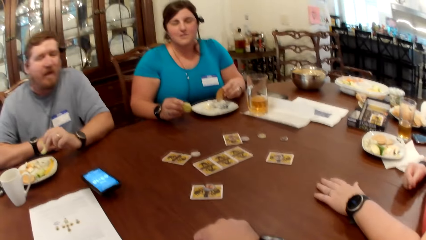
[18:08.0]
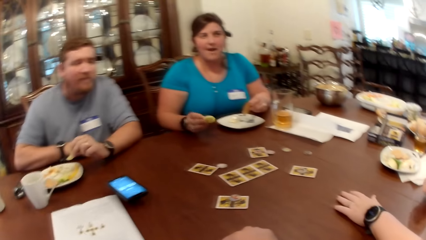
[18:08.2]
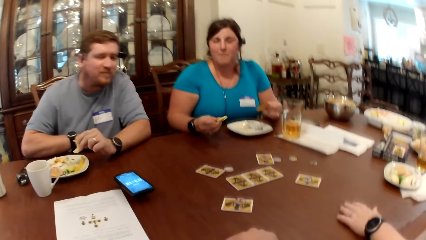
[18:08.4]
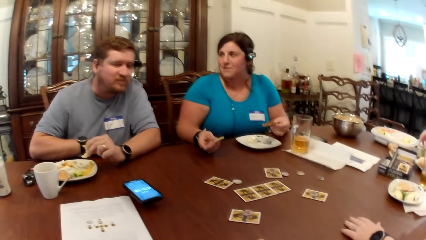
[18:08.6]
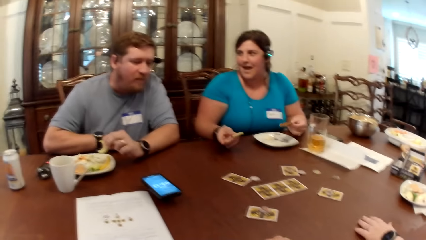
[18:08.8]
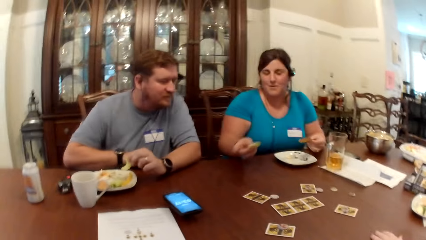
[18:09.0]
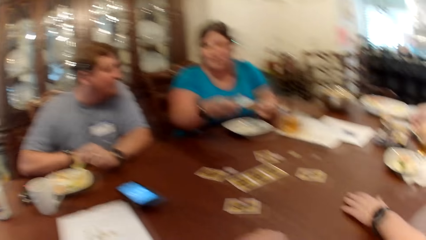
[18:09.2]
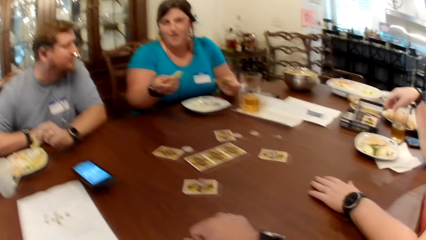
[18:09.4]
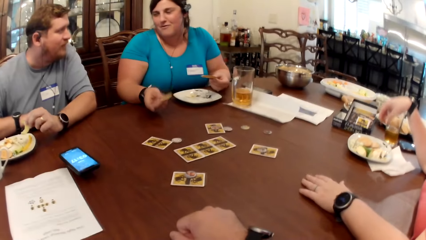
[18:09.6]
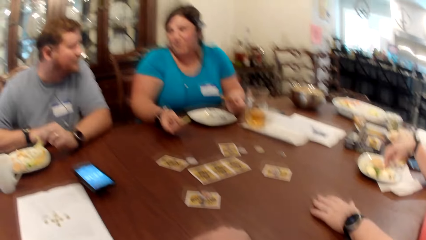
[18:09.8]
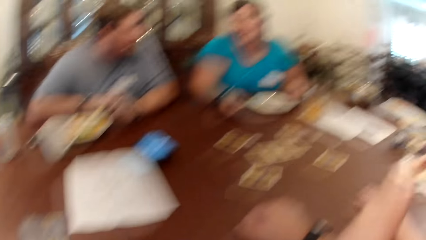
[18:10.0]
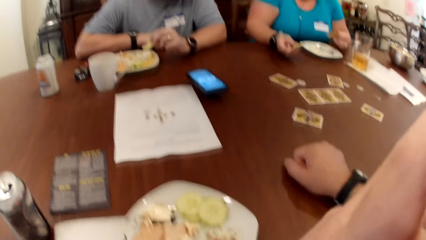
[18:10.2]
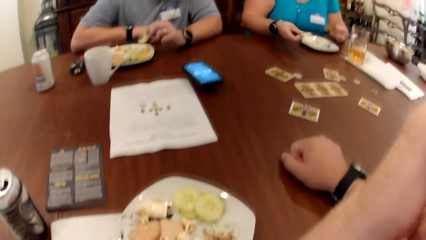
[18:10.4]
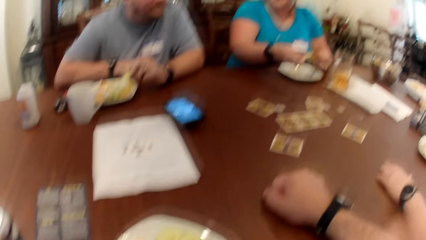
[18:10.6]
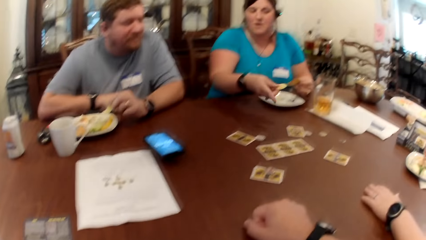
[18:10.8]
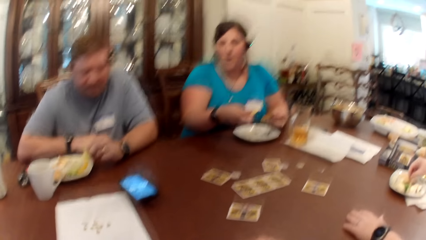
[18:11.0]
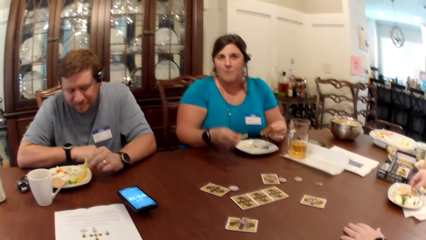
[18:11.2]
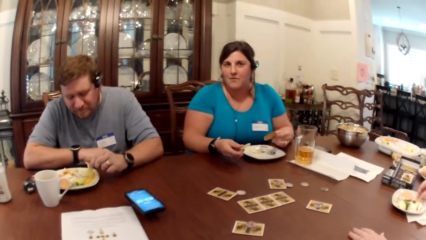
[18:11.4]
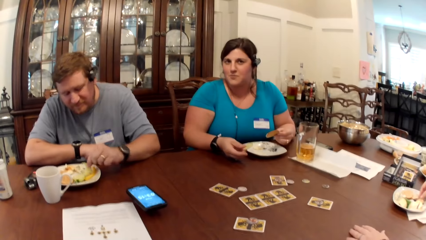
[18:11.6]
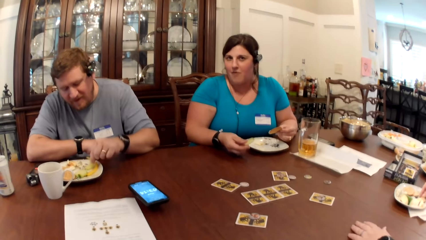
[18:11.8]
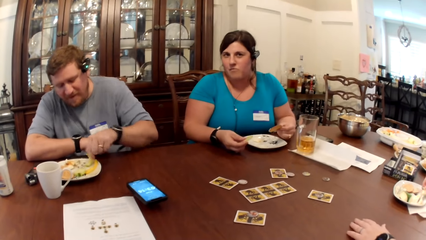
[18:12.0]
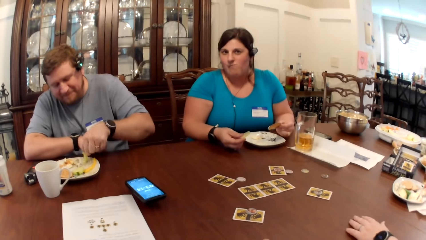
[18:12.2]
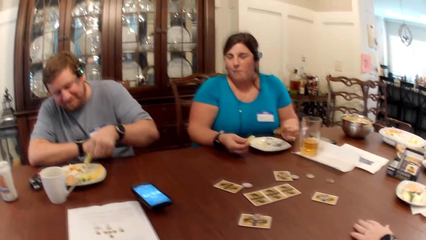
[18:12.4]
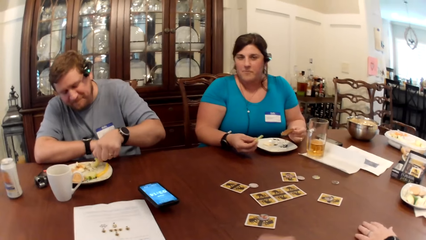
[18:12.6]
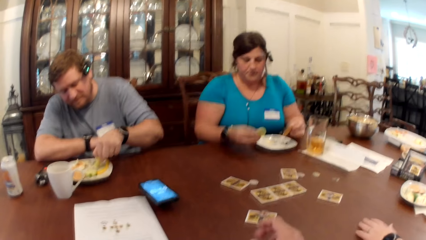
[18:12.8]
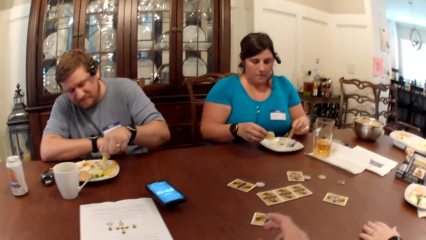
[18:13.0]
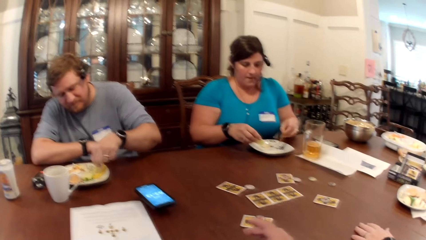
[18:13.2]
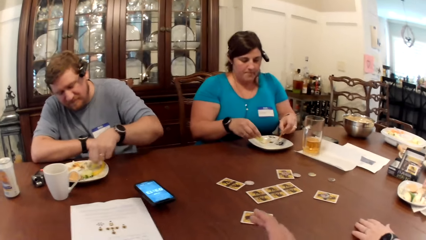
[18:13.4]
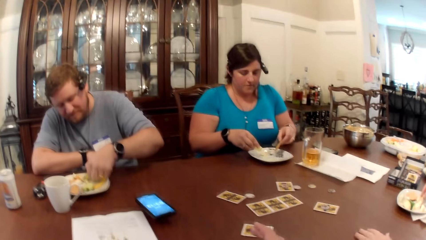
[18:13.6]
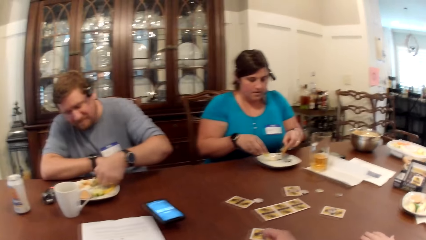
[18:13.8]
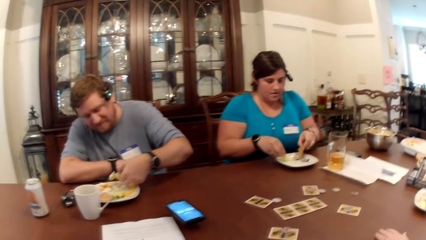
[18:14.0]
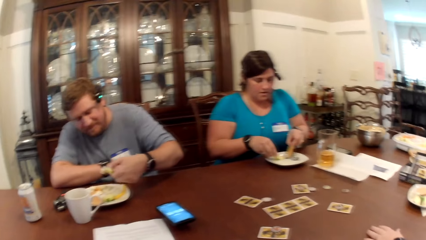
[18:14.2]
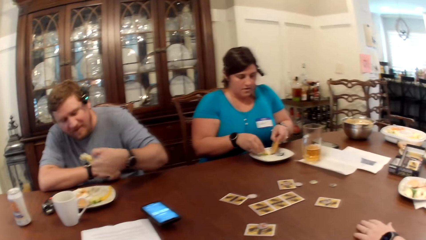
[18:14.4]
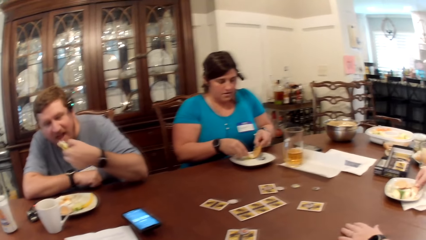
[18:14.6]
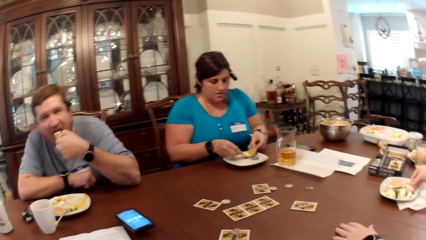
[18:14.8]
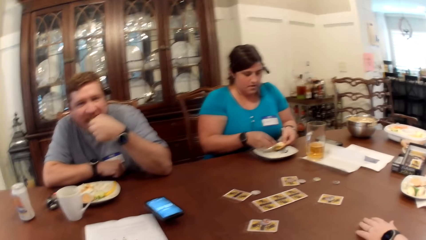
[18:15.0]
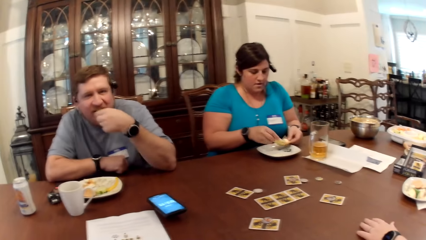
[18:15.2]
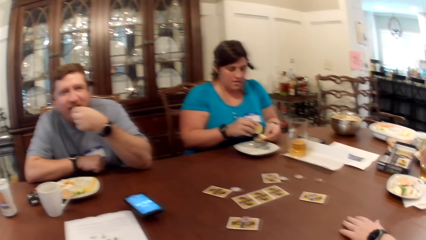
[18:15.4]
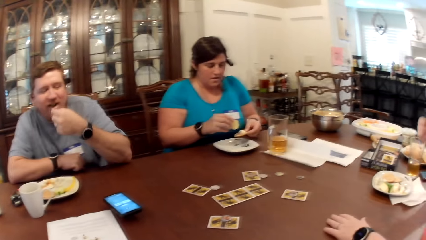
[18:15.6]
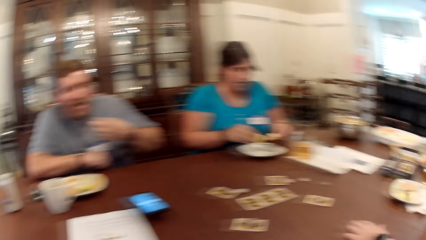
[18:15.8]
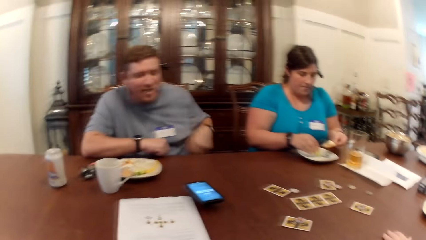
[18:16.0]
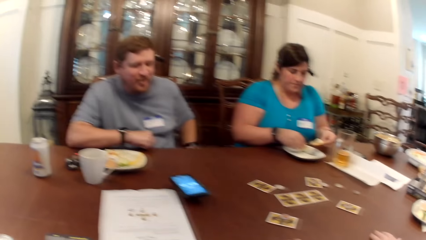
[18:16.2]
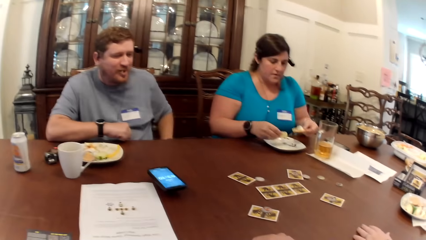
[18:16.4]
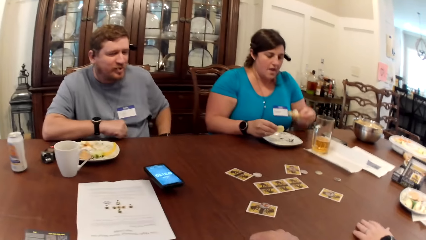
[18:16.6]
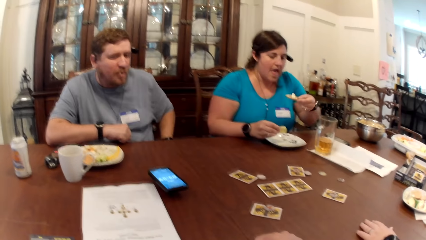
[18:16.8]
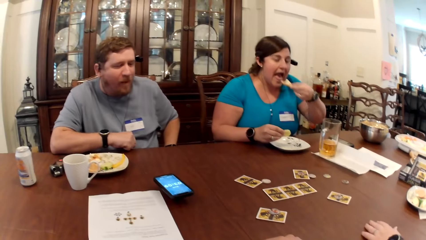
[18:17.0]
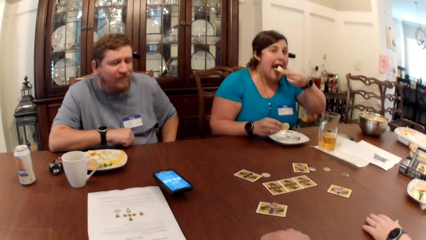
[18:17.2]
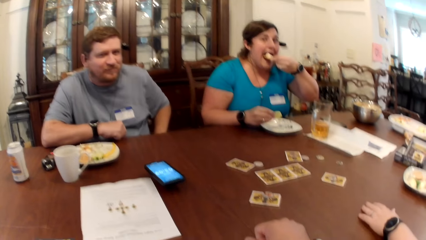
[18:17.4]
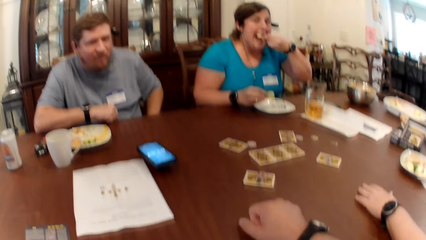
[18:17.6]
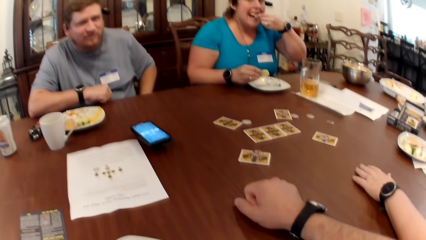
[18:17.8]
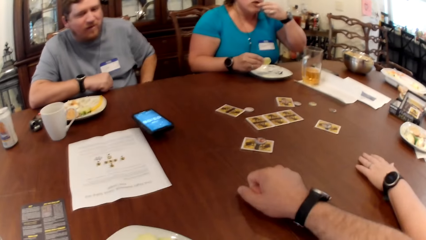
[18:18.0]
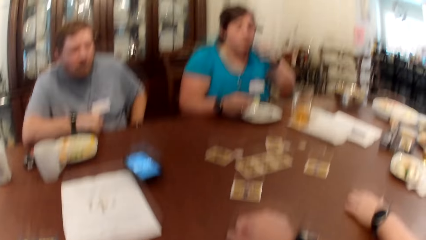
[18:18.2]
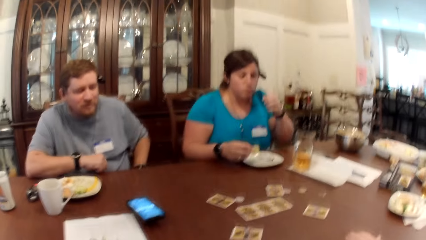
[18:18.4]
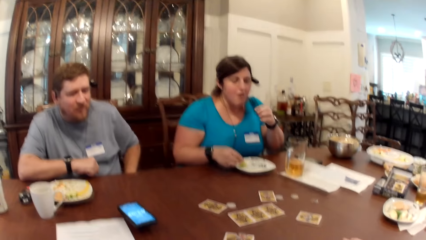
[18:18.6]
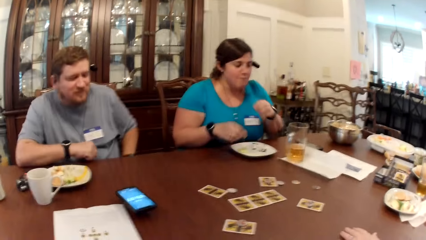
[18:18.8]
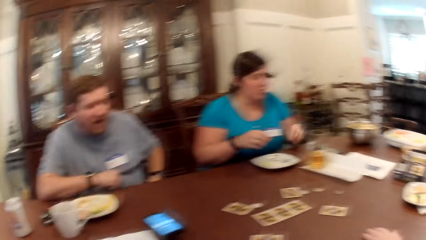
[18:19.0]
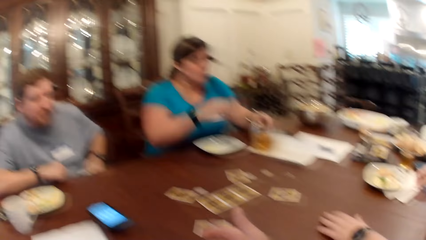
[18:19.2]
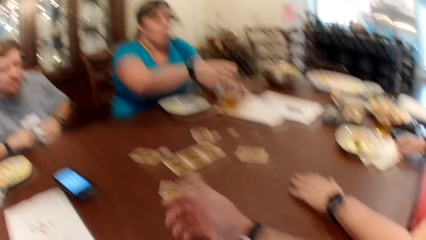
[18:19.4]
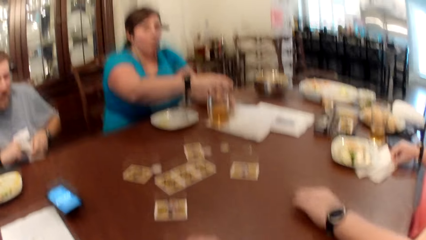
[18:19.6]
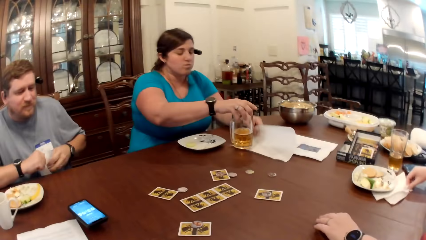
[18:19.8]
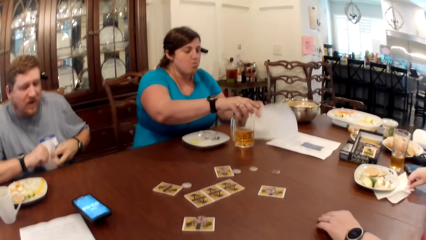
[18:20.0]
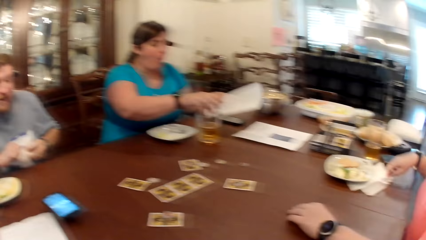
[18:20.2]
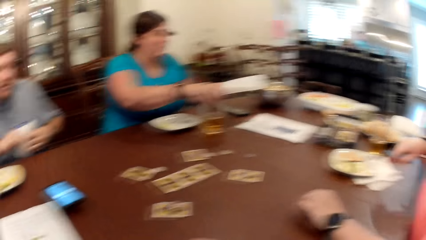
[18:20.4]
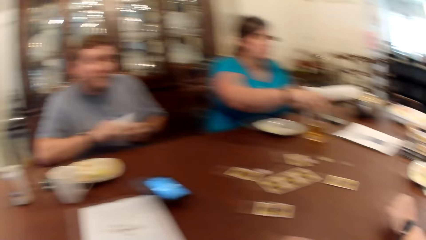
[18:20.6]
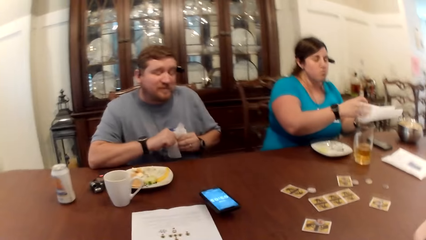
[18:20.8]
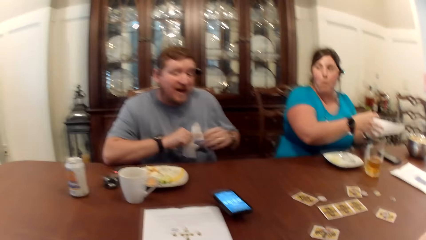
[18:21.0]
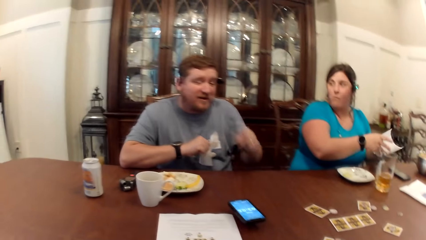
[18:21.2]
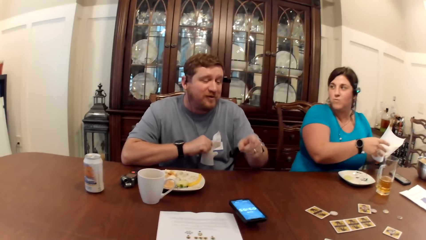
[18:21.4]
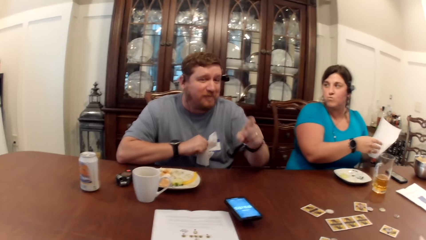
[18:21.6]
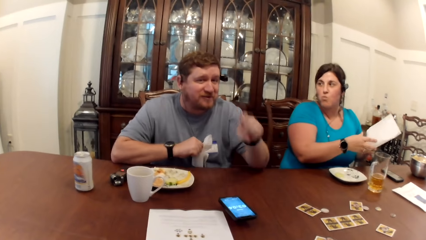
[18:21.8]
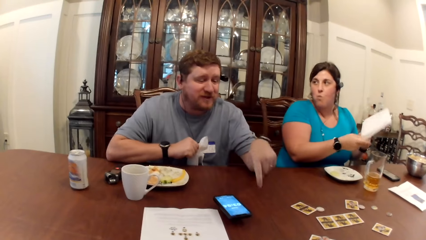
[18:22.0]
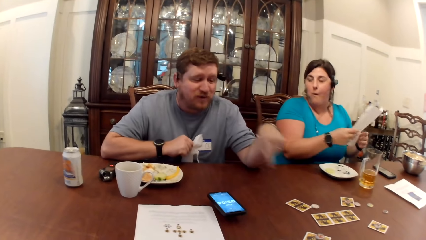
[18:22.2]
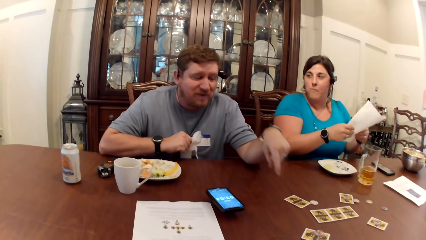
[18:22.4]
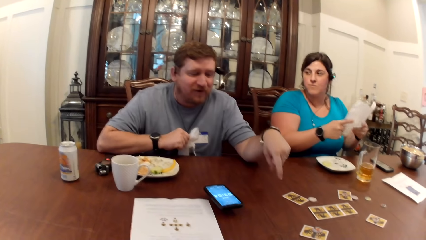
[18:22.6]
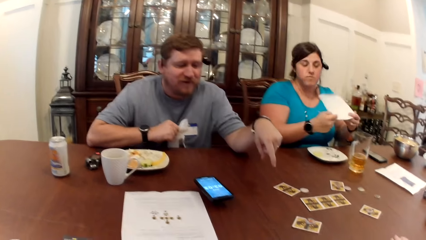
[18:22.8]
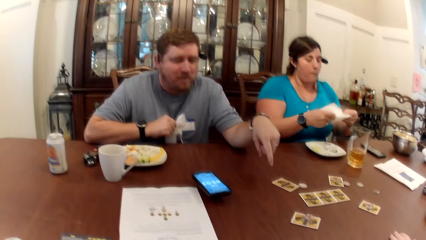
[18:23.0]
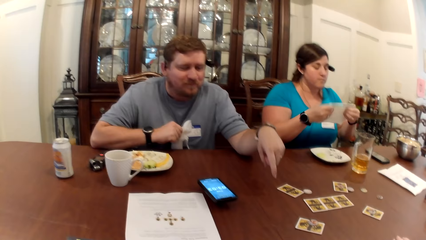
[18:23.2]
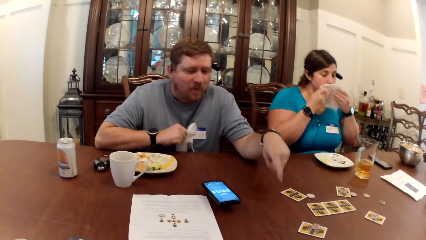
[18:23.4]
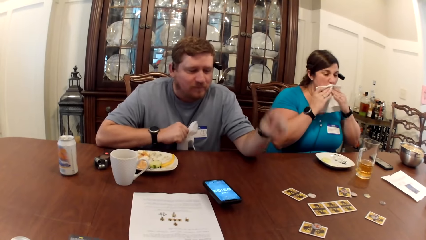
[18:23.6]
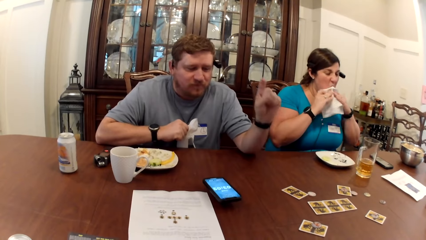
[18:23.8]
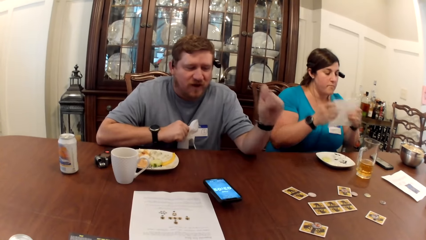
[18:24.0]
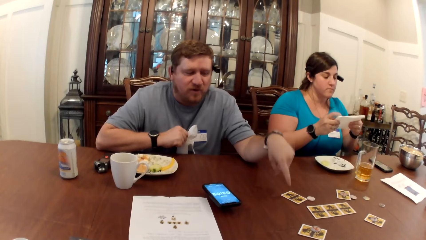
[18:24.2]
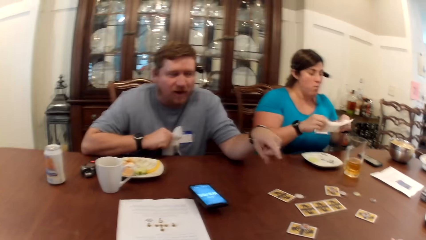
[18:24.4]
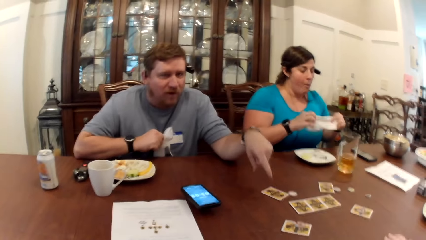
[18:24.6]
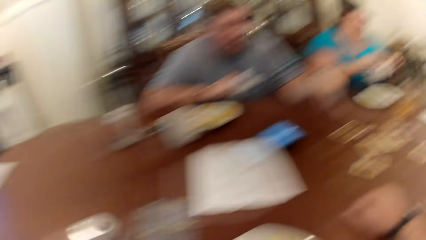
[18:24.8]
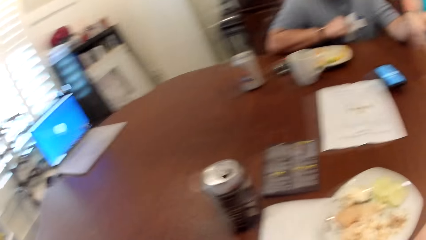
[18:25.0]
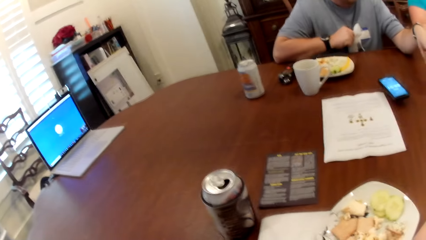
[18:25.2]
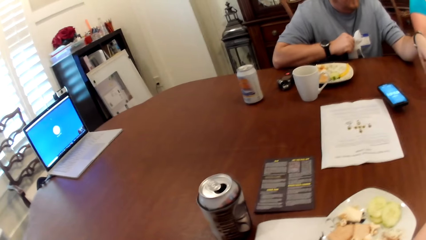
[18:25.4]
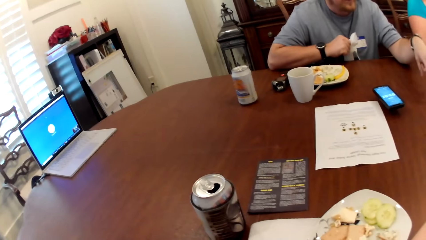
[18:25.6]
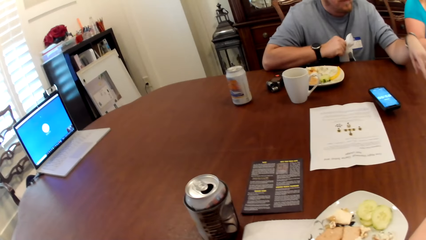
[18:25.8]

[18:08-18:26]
The camera wearer looks around. A woman converses with the camera wearer. A man eats the sliced cucumber in his left hand. The woman scoops some veggie dip on the food with both hands. She eats the biscuit in her left hand. The camera wearer puts the right hand on the table. The woman drops the vegetable in her right hand in her plate. The man cleans his hands with a napkin. The woman raises a glass cup with her right hand and picks a napkin from the table with her left hand. The man holds the napkin in his right hand. The camera wearer looks around. The woman folds the napkin using her hands. The man points to the cards on the table with his left hand. The woman wipes her mouth with the napkin in her hands.
